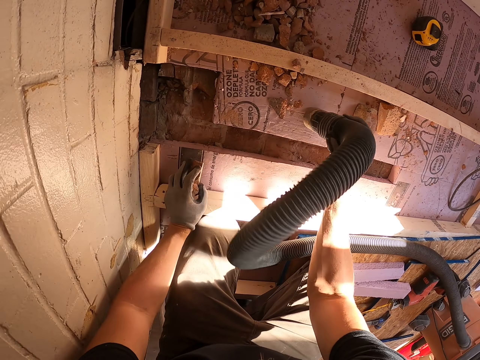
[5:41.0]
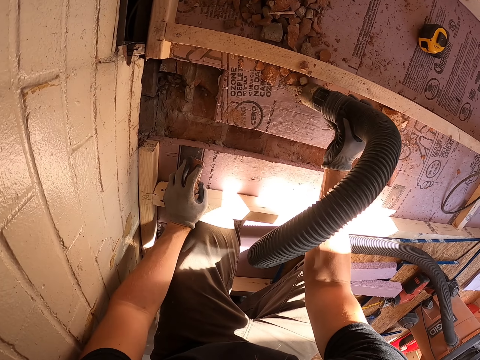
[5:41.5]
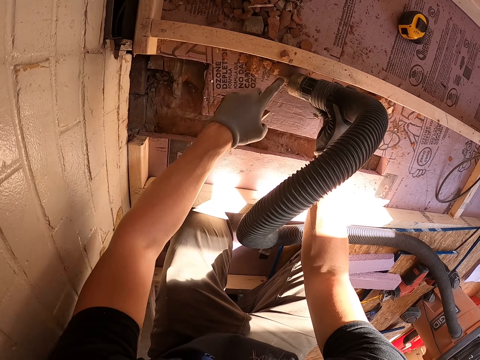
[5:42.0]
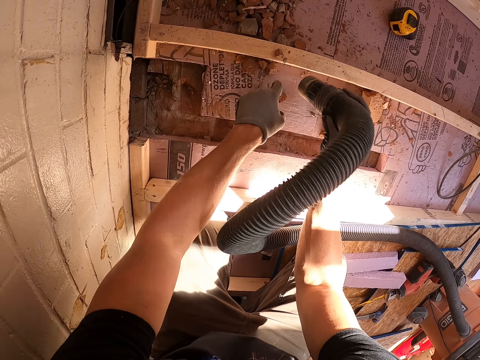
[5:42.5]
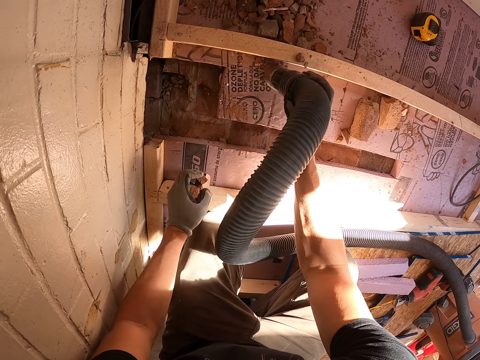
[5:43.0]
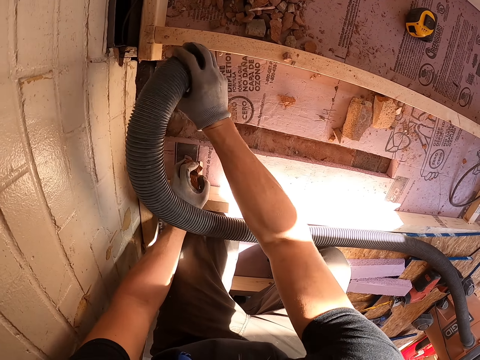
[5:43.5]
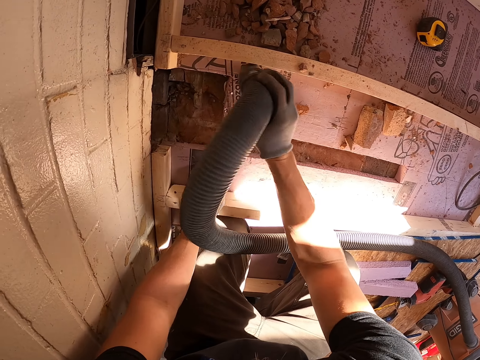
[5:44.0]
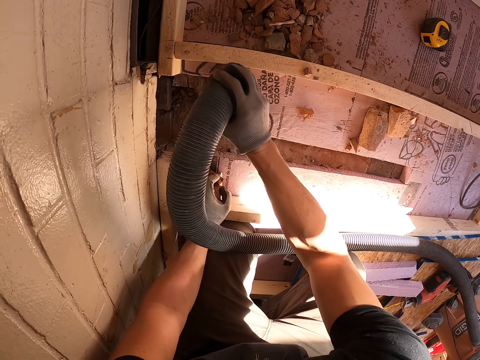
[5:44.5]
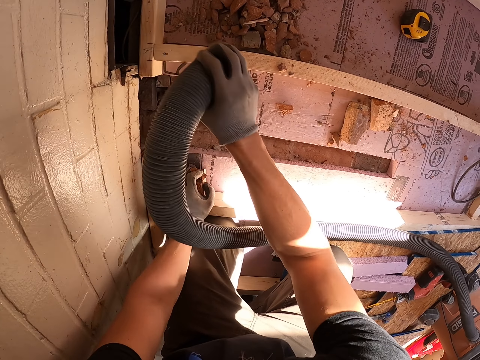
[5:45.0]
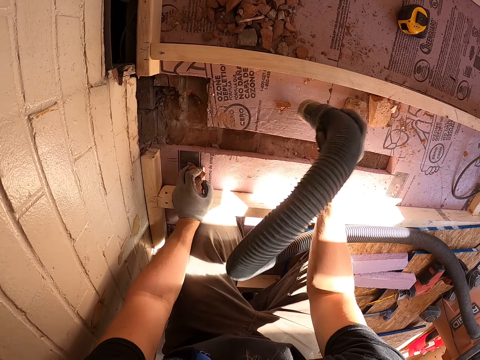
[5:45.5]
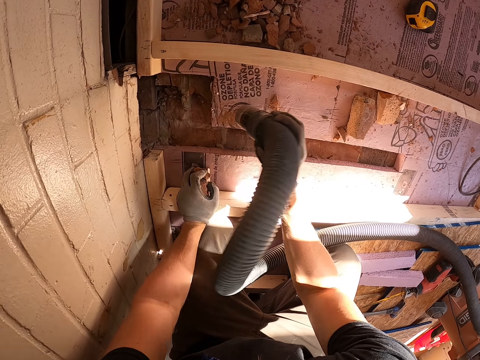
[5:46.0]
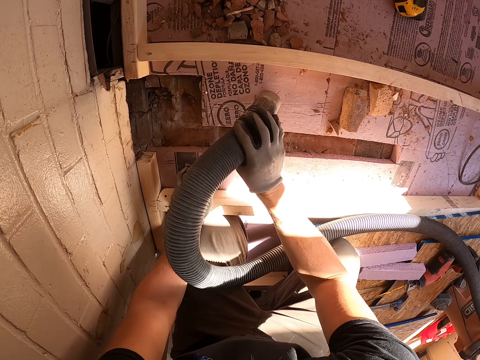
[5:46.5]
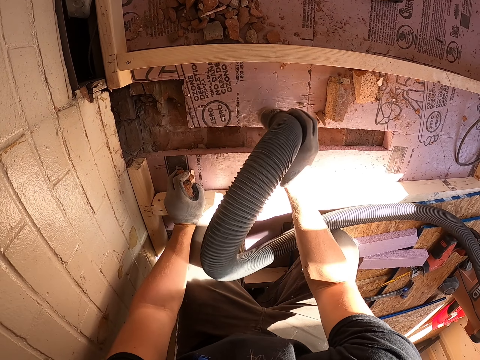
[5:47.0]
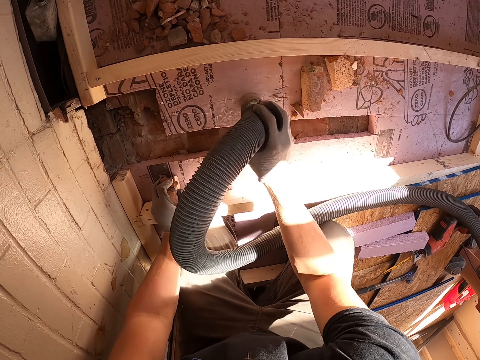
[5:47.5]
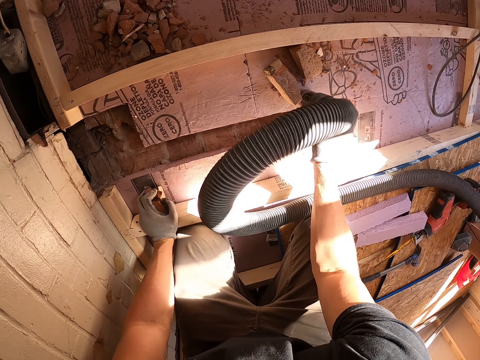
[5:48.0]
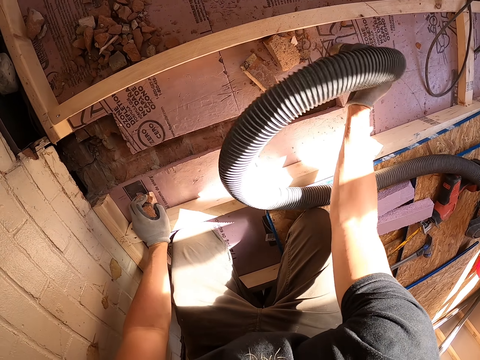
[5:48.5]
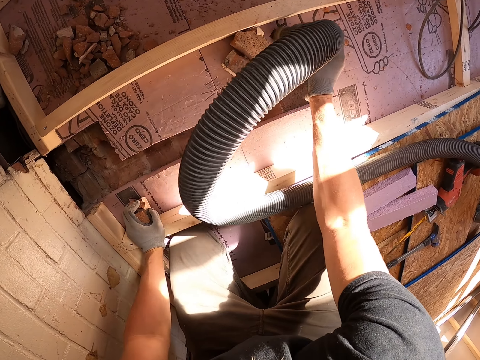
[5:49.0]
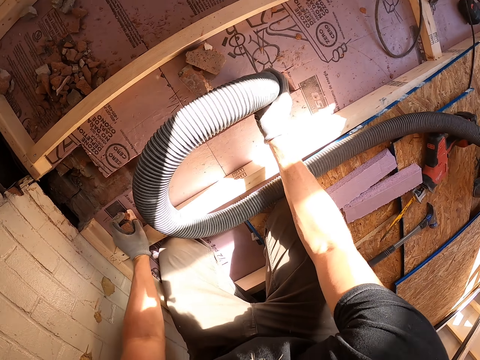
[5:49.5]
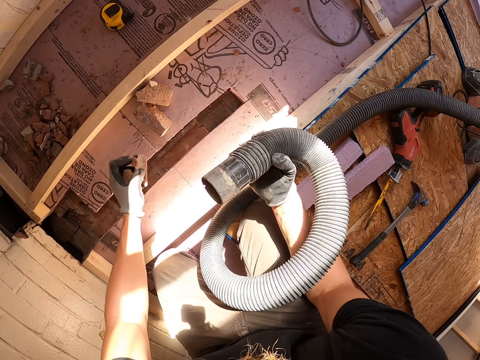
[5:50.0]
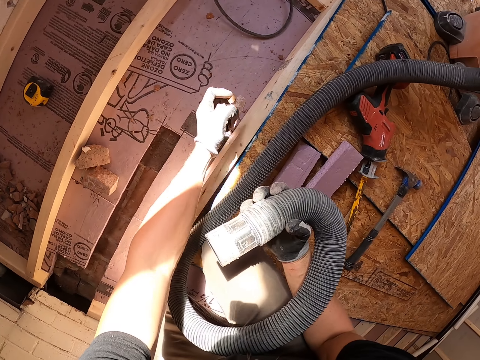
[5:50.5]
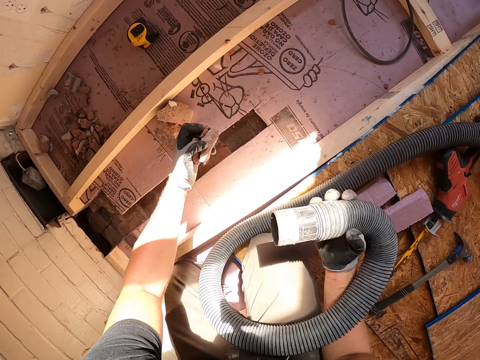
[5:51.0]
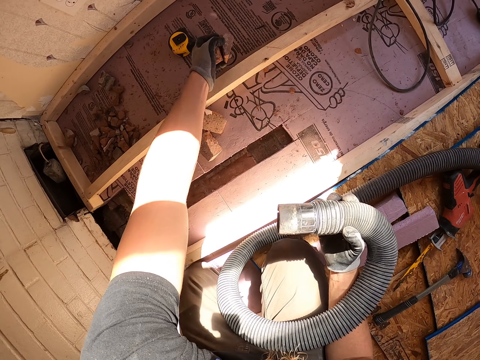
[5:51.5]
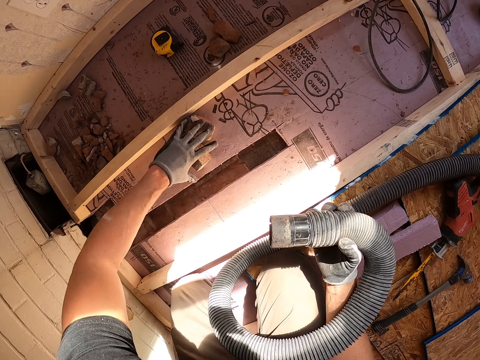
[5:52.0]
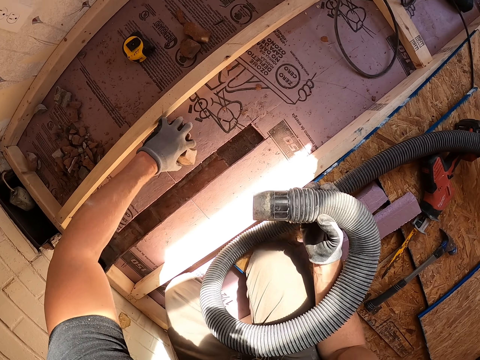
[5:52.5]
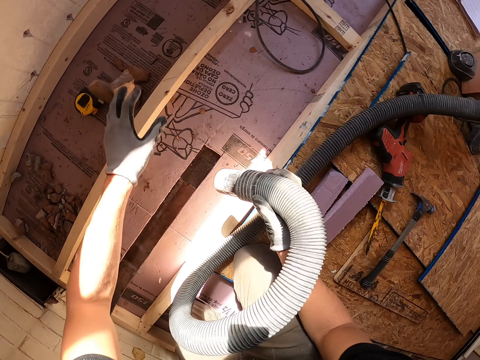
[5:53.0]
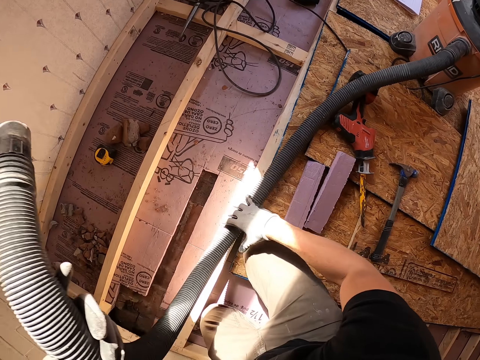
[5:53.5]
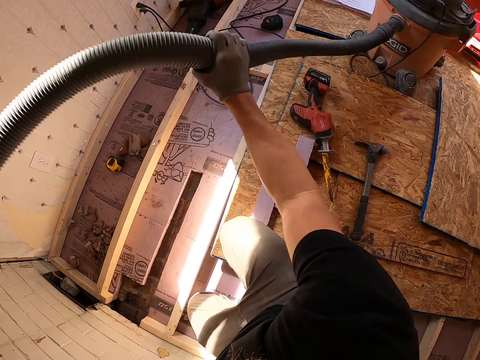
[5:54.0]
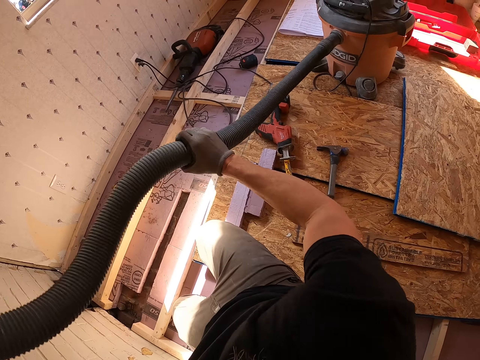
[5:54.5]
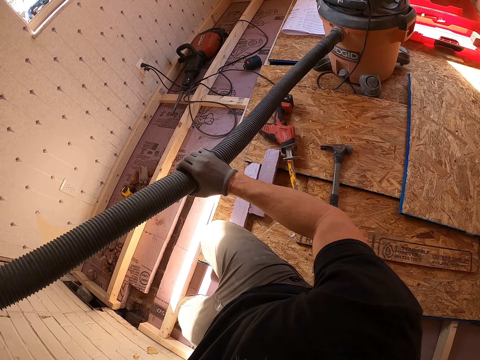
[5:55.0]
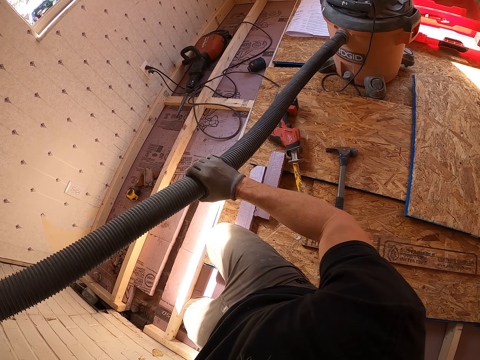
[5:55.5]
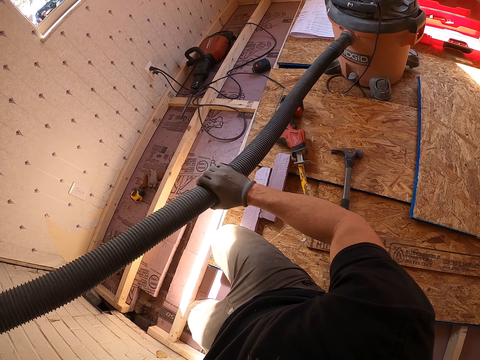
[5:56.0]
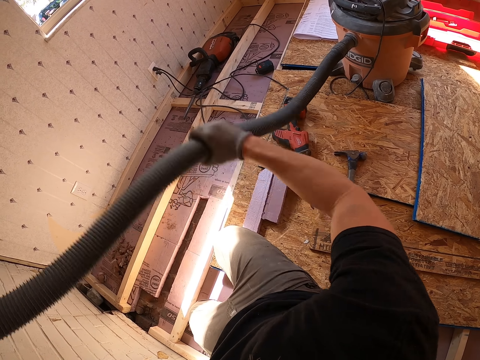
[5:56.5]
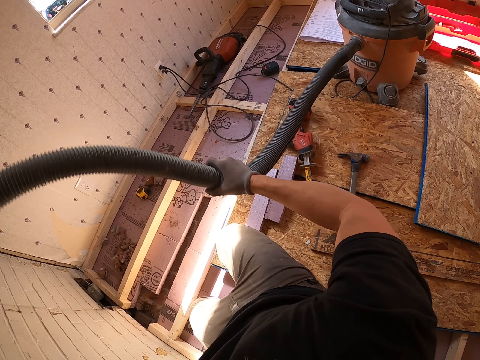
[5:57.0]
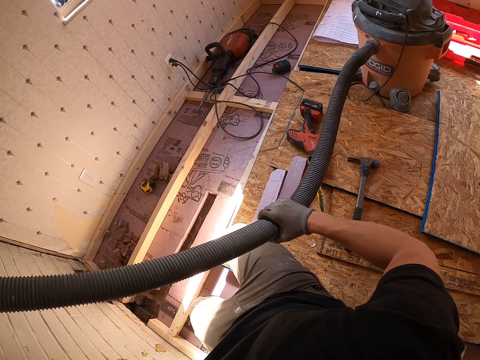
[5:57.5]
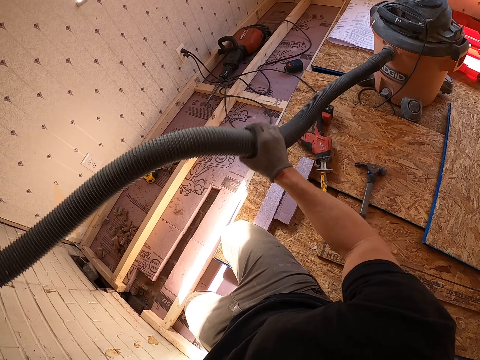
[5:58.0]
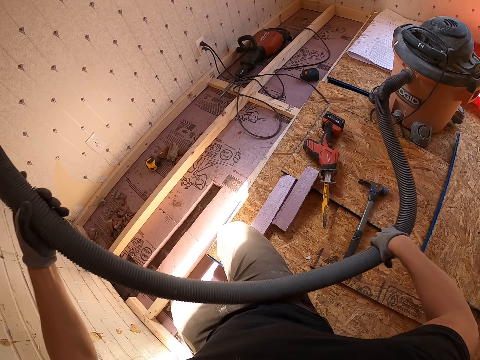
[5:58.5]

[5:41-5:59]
The camera wearer puts the remains aside. They move the pipe.

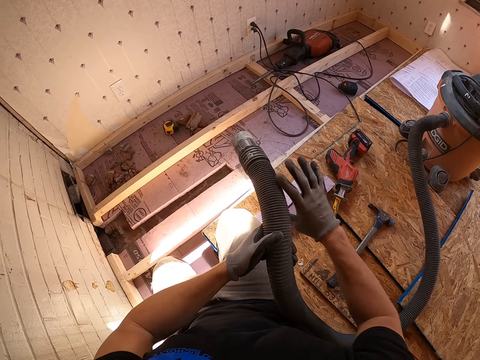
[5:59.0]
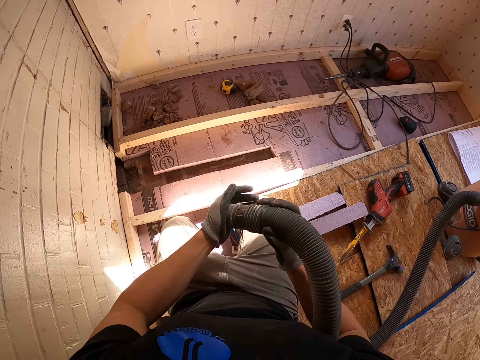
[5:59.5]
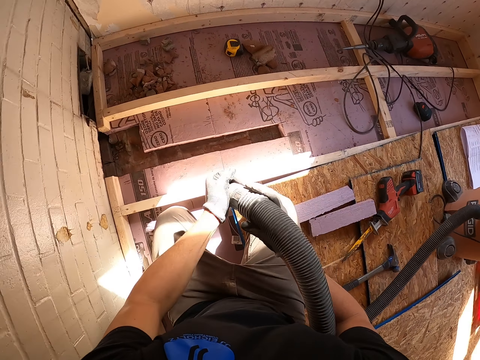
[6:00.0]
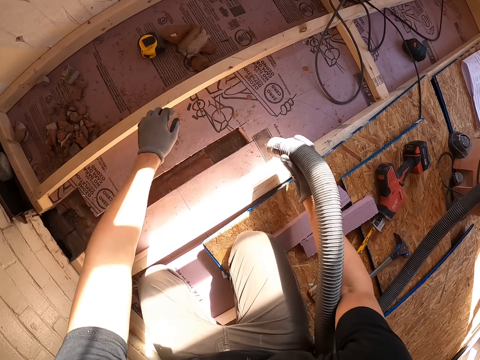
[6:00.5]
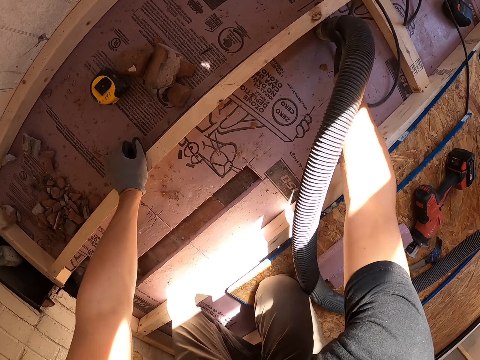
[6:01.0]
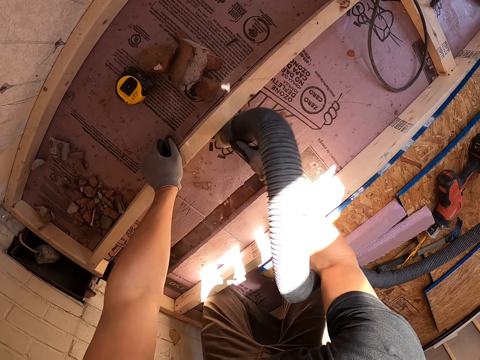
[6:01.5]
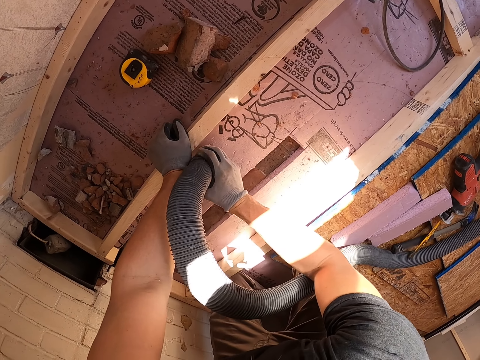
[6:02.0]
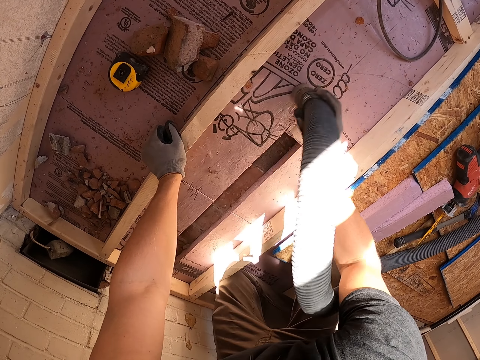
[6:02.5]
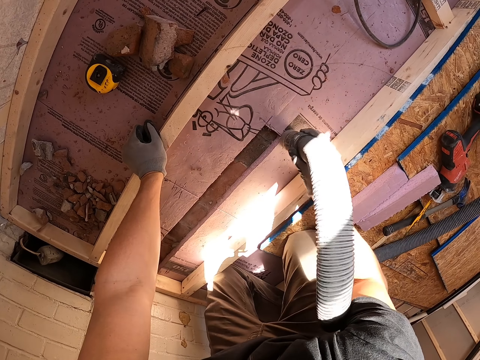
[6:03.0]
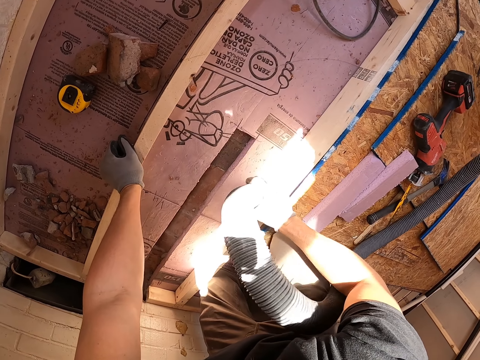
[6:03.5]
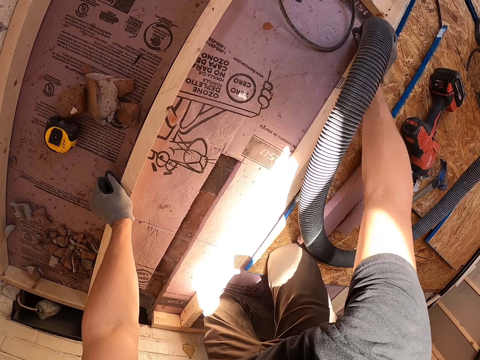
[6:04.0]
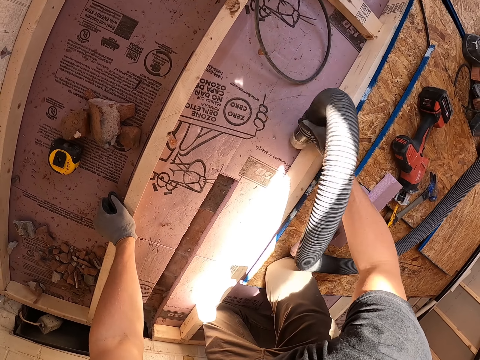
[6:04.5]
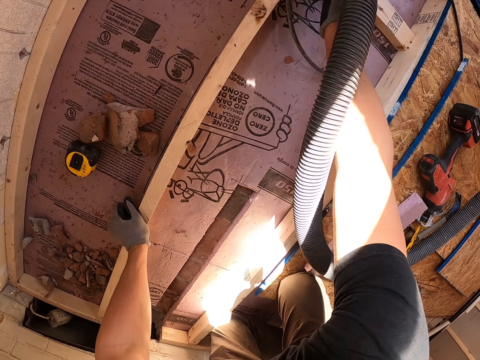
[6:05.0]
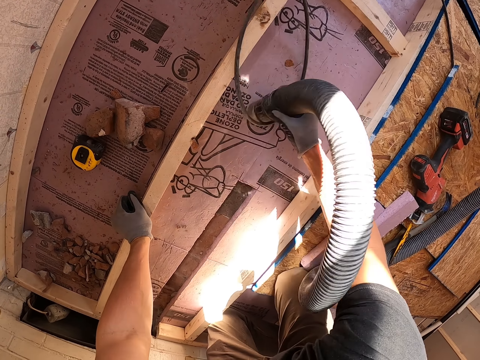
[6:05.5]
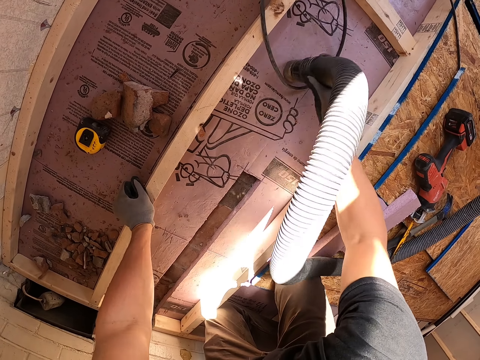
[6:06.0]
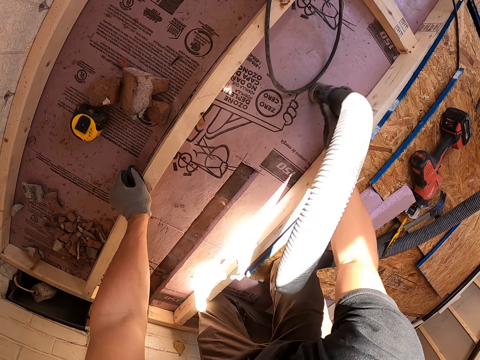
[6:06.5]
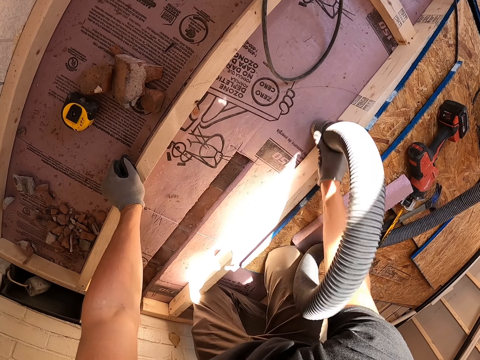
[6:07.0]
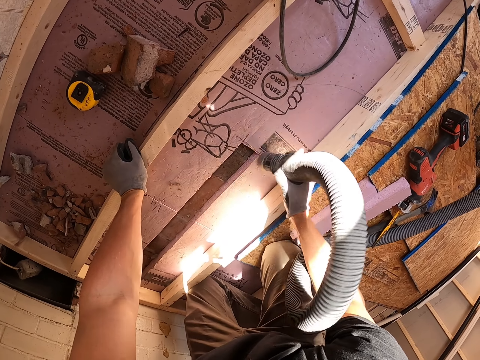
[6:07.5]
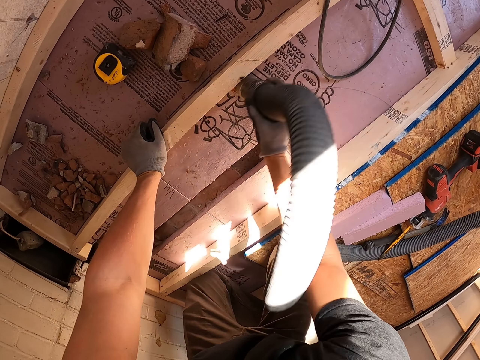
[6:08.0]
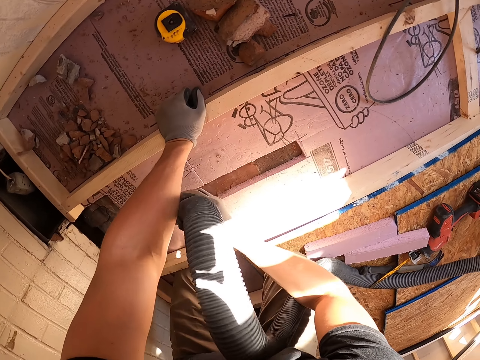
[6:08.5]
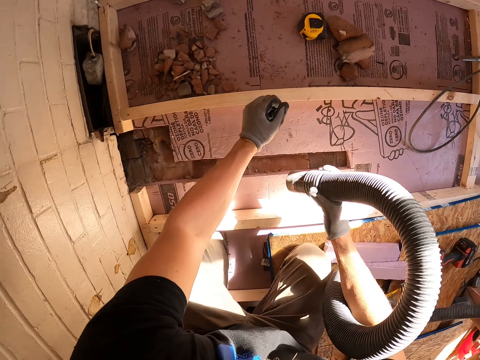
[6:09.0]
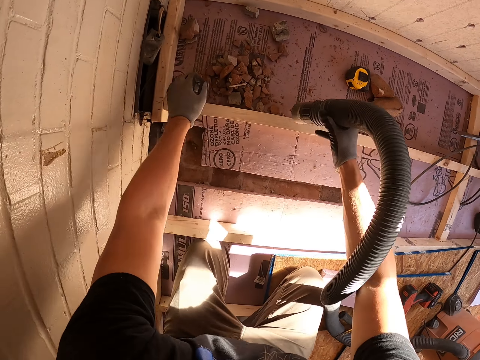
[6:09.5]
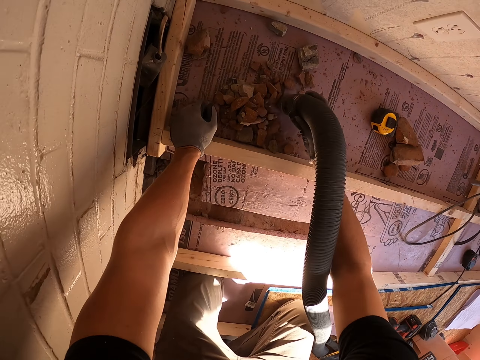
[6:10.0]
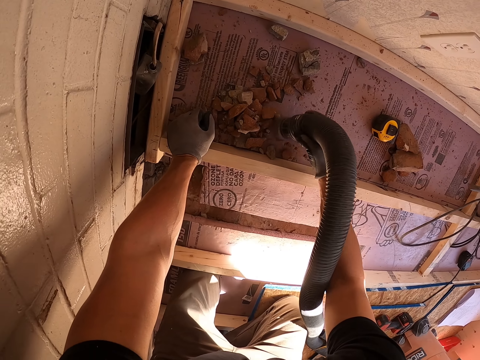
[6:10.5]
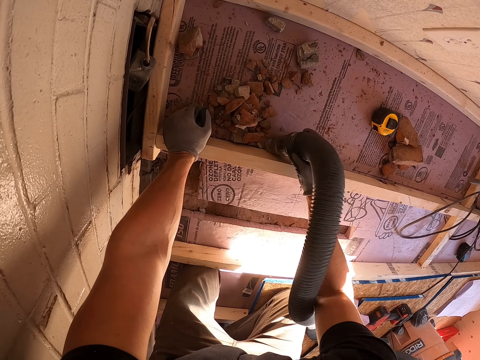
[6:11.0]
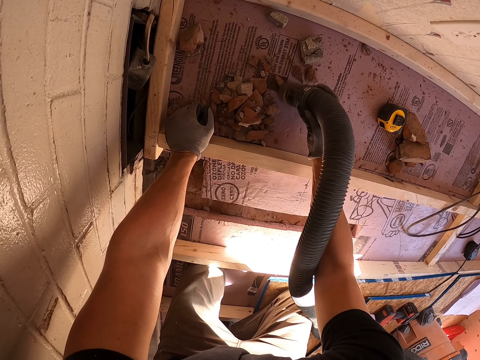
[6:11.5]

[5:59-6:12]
The camera wearer cleans the floor. They remove dust.
